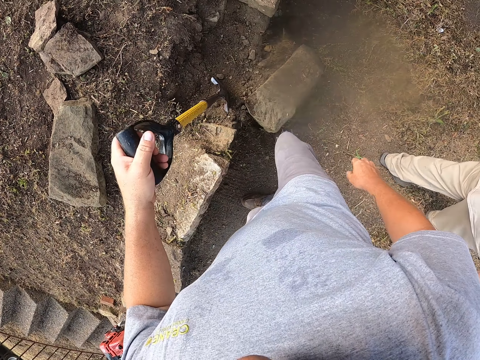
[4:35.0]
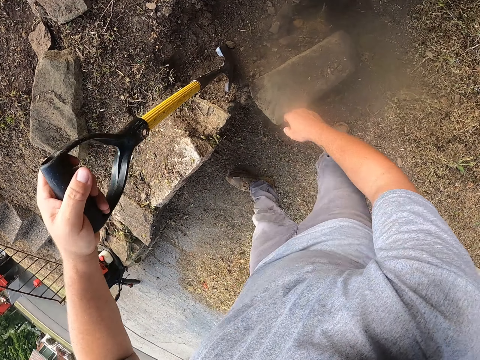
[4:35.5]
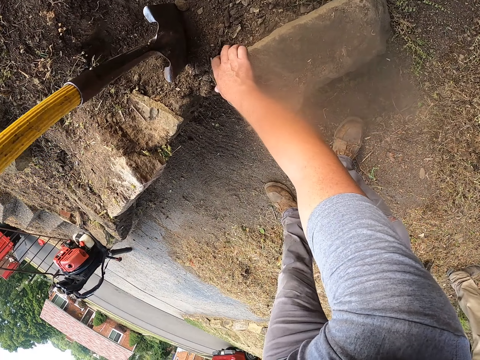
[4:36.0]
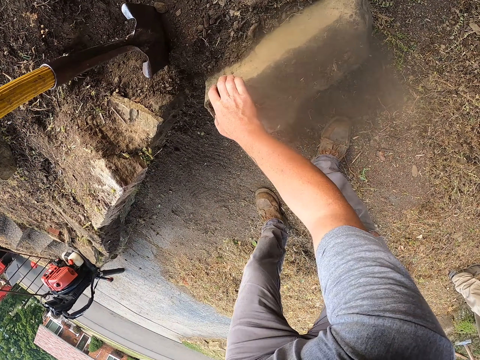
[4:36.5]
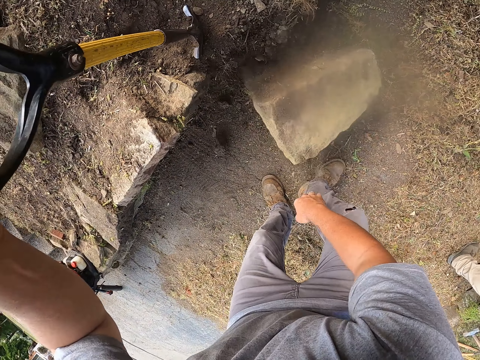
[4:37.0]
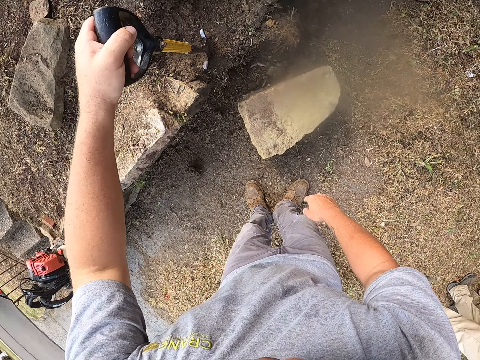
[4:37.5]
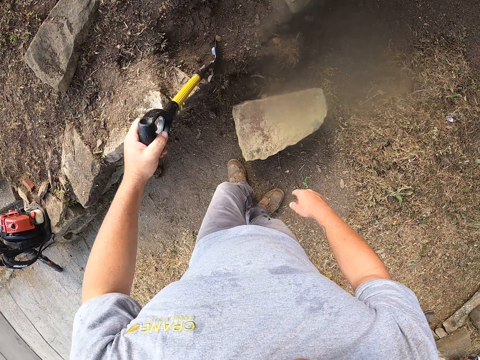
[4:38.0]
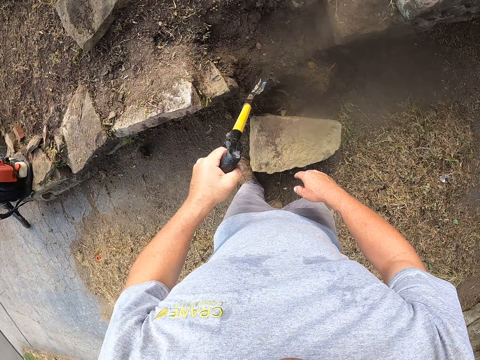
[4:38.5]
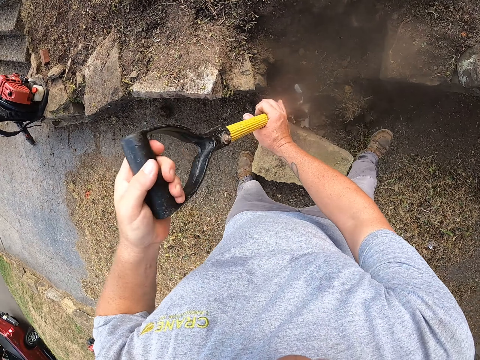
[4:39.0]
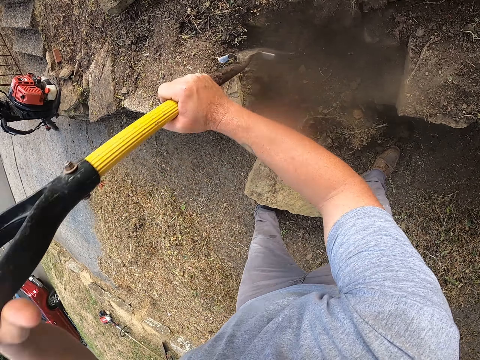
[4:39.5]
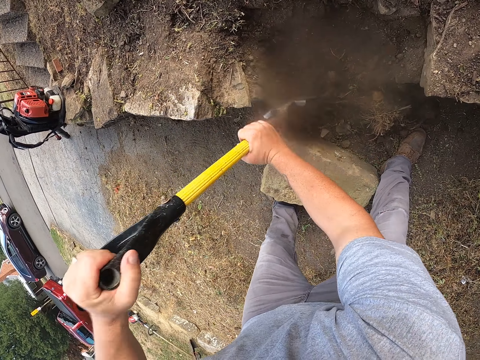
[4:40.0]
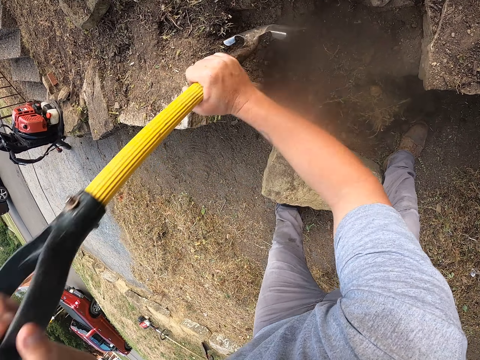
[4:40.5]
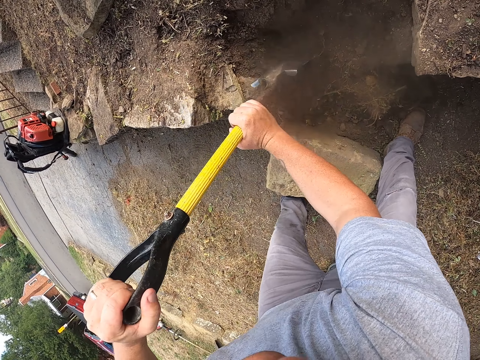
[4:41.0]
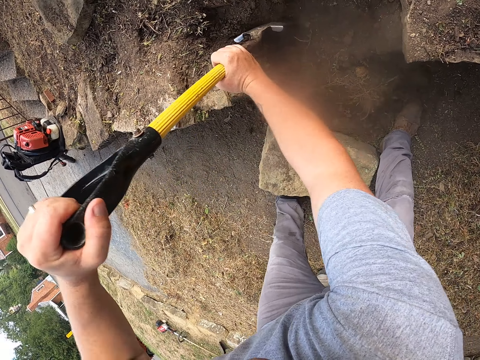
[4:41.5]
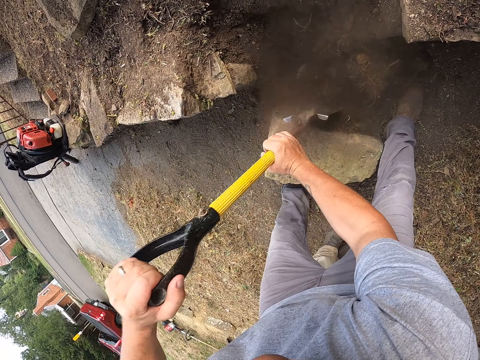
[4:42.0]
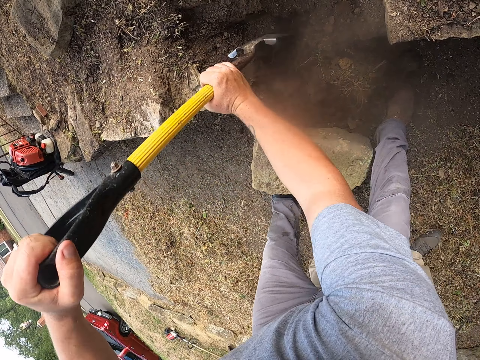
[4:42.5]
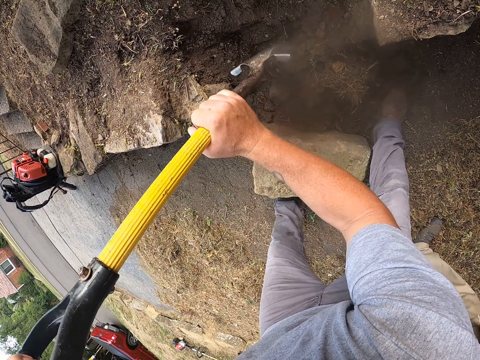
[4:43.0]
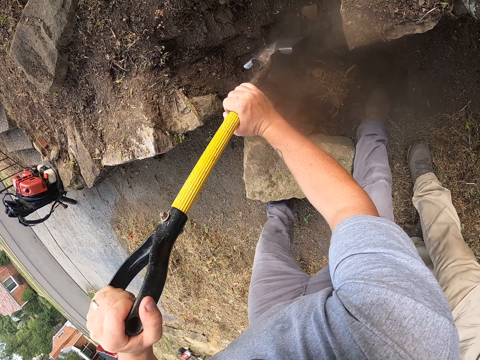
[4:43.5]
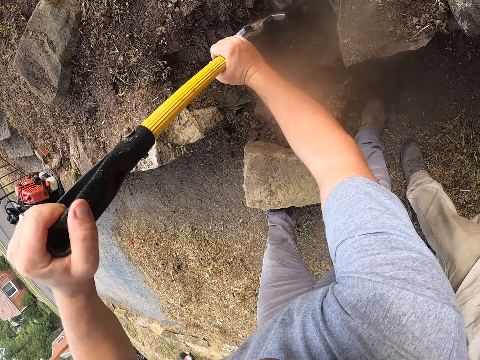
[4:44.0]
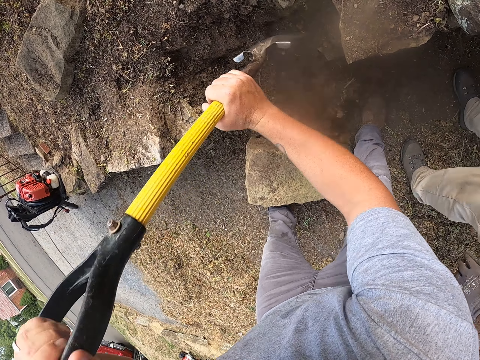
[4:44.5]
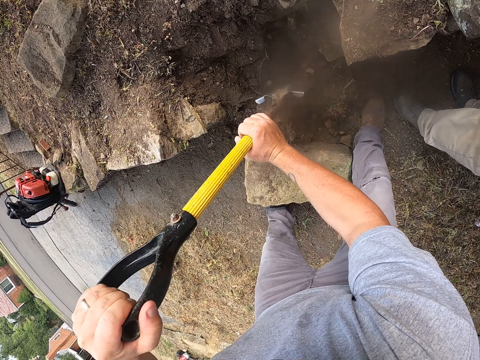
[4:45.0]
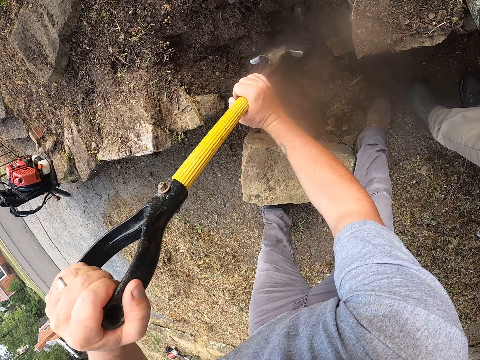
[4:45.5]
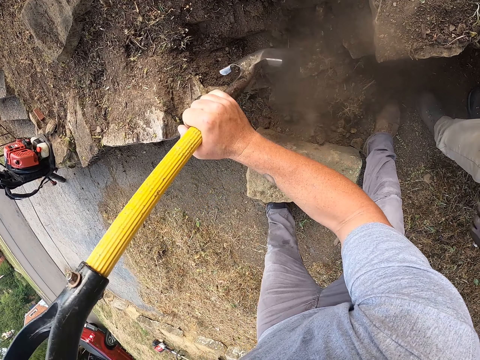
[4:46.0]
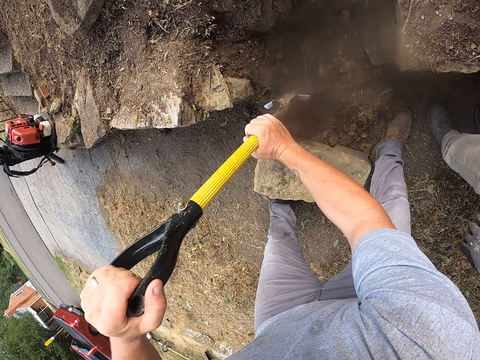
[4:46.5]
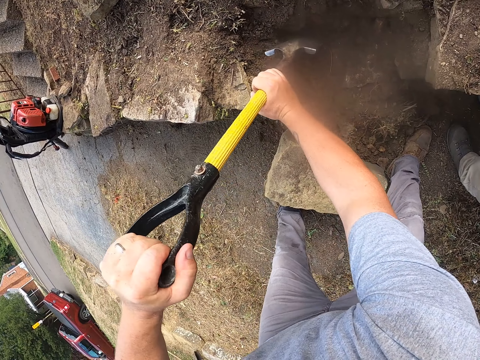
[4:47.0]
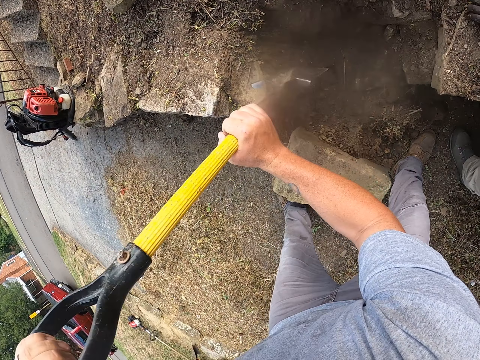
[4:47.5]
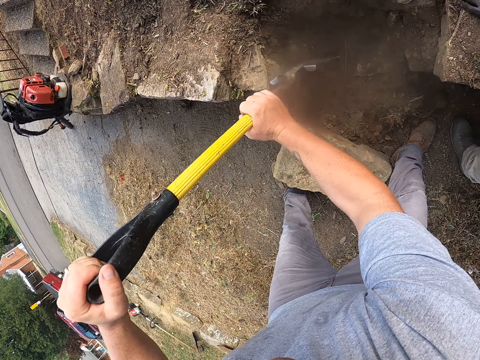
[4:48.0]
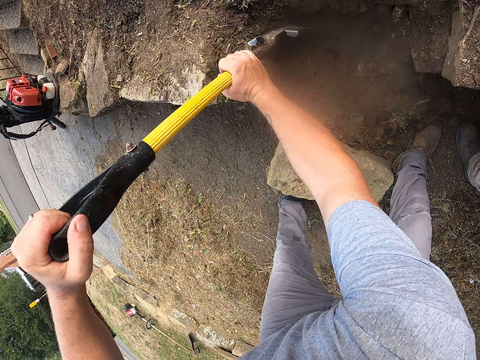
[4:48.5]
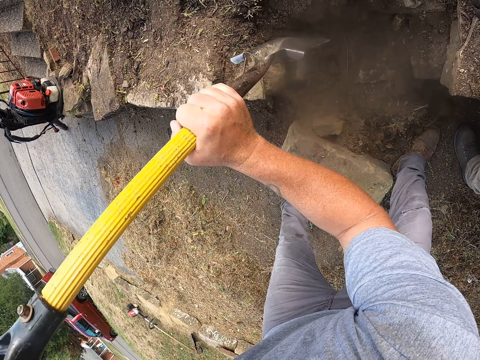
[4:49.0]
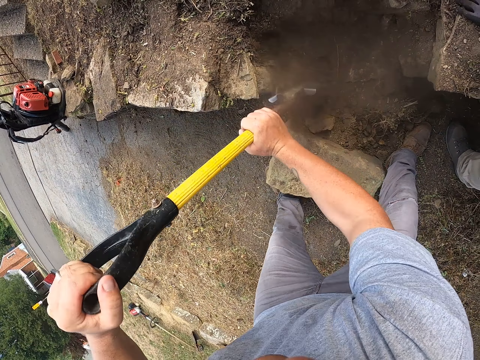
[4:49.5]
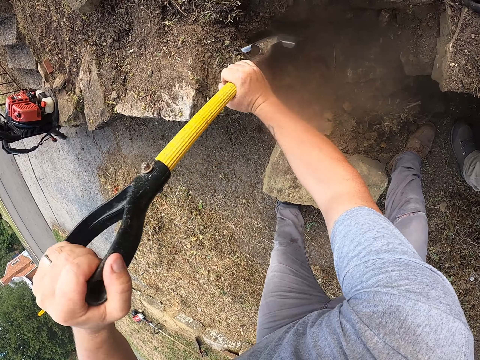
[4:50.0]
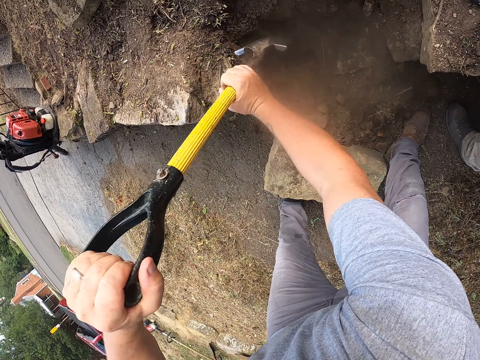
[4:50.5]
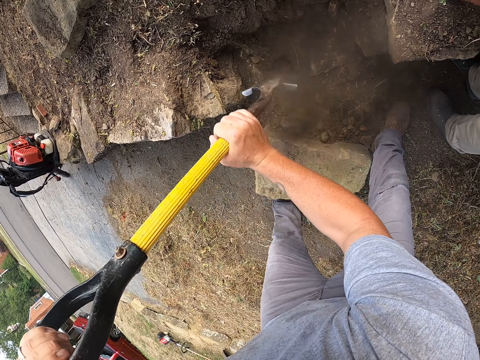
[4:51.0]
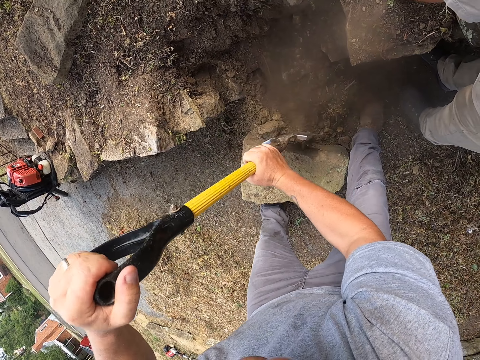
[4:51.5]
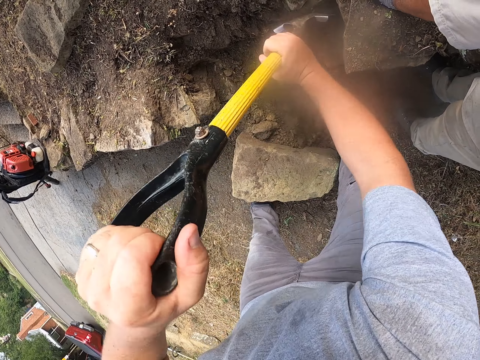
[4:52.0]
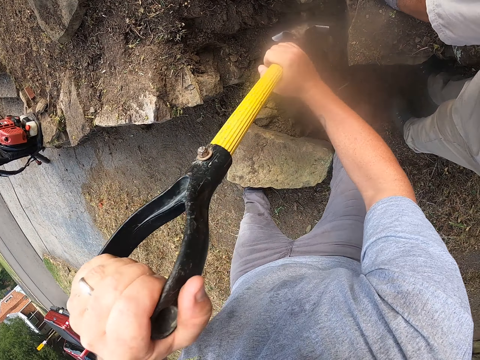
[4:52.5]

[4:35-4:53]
The camera wearer holds the spade with the left hand. They adjust a stone on the ground using the right hand. They hold the spade with both hands. They dig on the ground using the spade. A man walks next to the camera wearer on the pavement. The man looks around a verandah. The camera wearer digs on the ground with the shovel.

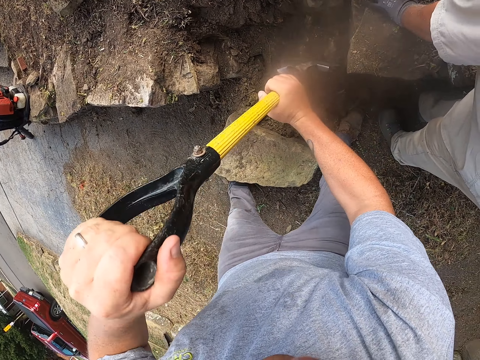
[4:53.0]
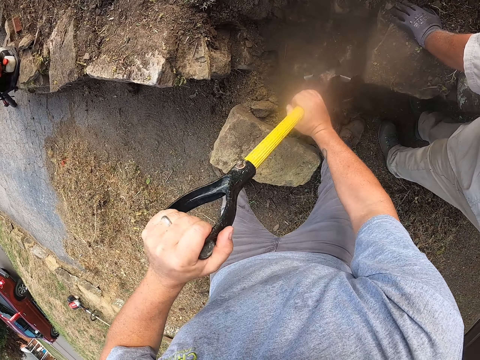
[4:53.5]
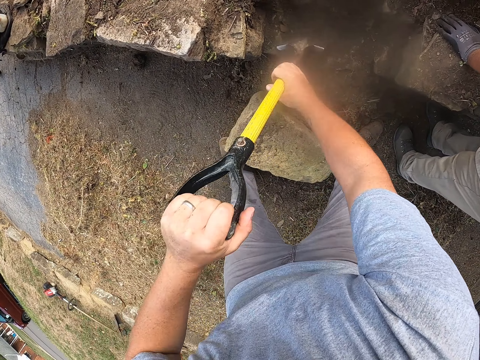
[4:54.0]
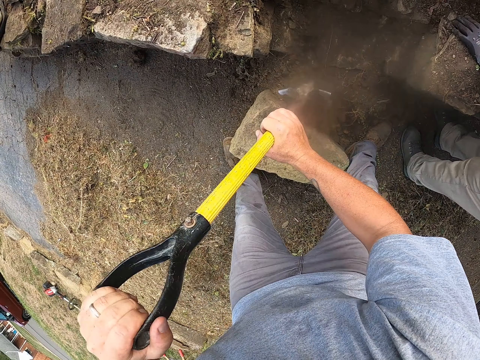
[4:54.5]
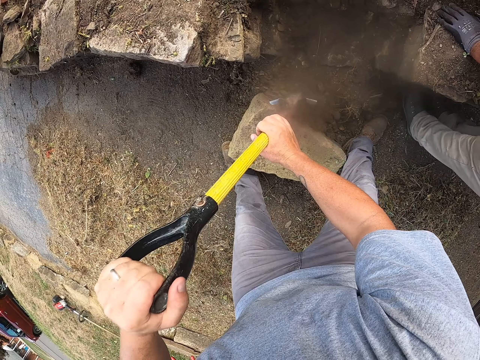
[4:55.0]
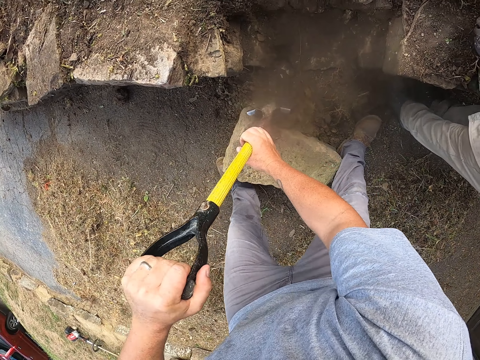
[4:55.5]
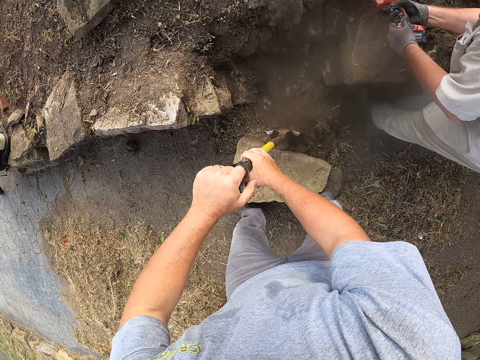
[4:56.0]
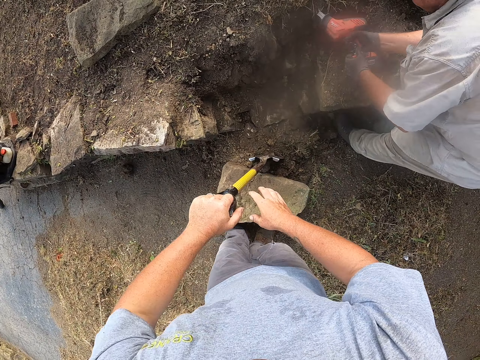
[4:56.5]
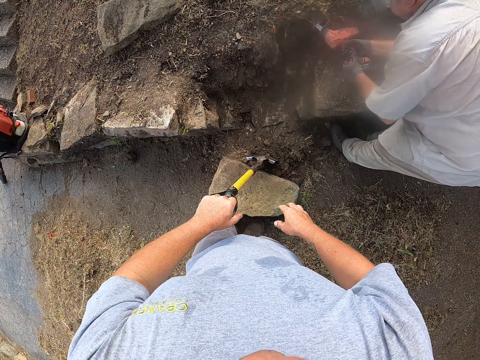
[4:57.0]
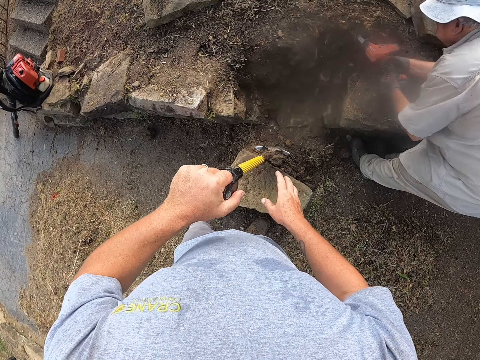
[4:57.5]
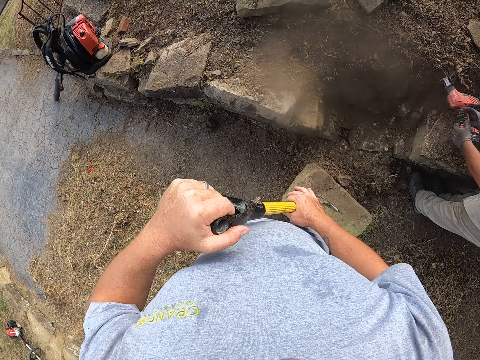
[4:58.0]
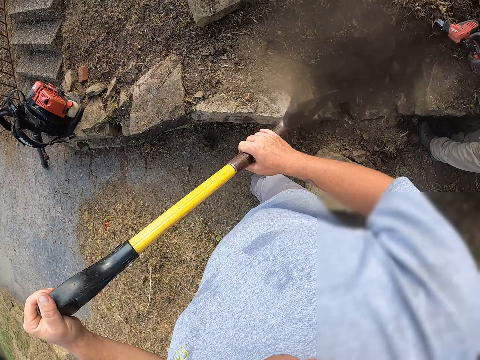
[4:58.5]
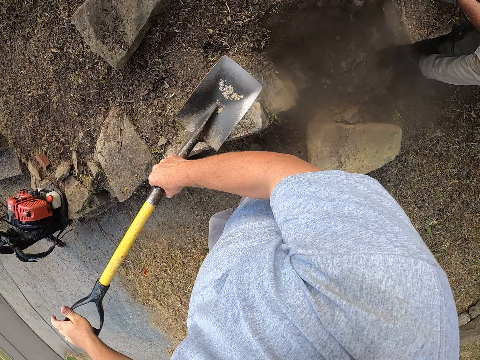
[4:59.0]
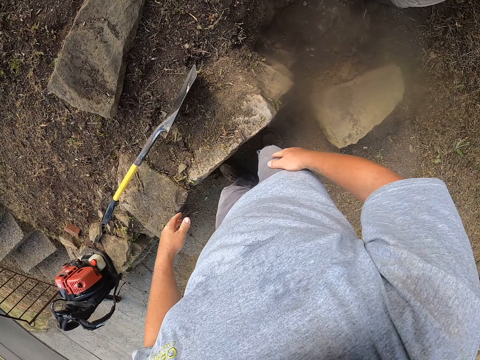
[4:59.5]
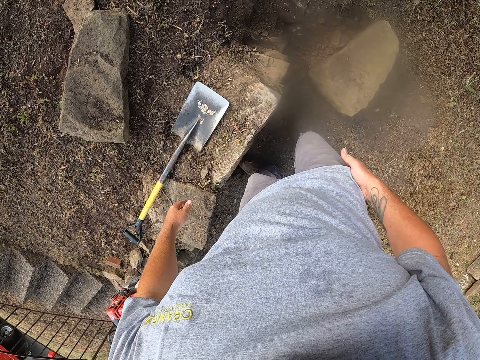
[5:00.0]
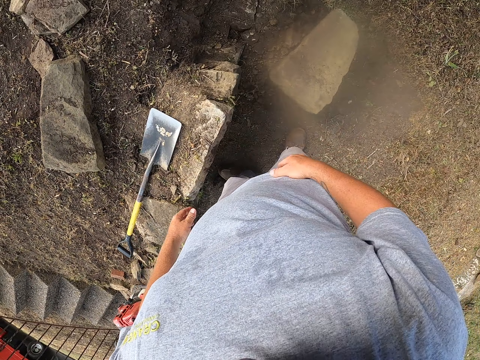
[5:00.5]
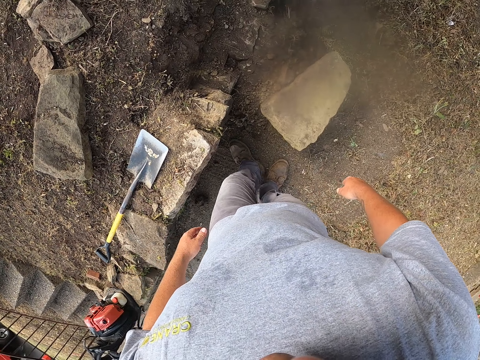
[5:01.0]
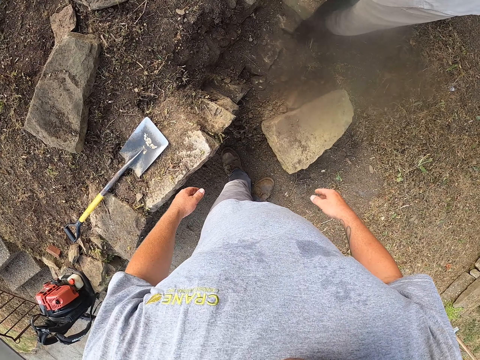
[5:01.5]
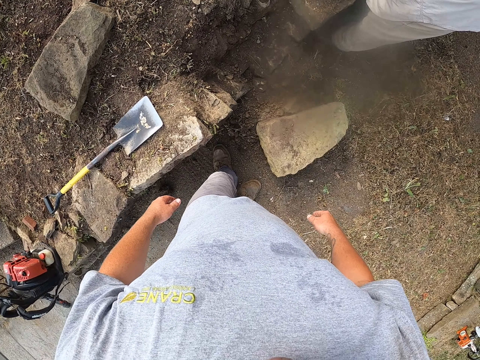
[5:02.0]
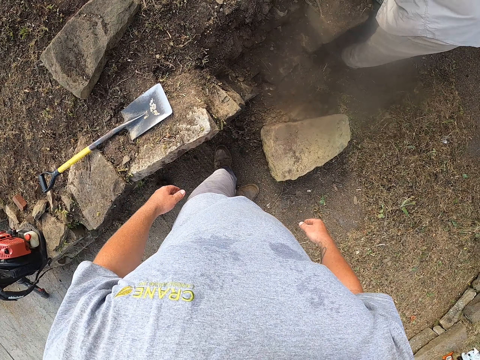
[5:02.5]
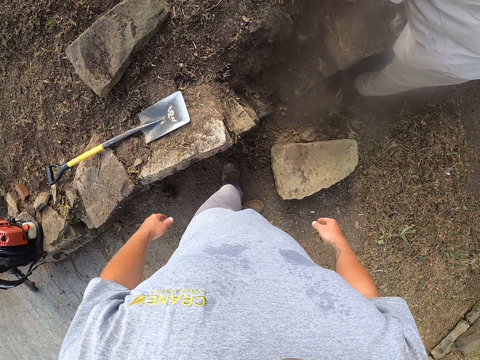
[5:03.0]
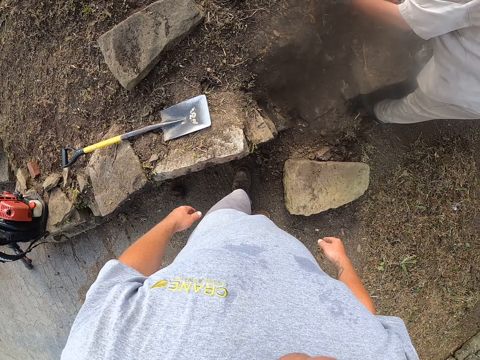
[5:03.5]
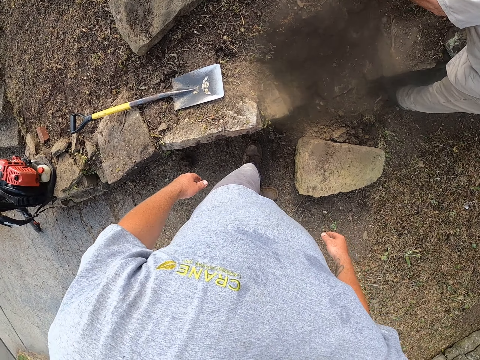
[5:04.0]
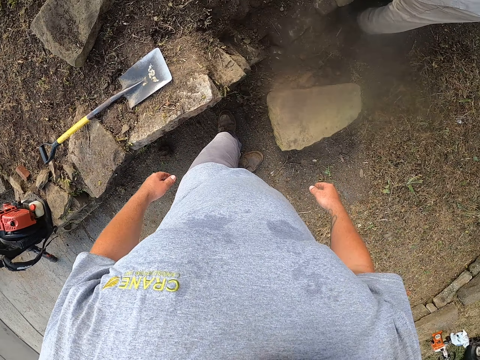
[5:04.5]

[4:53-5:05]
A man holds a stone on the ground with his hand. The camera wearer digs on the ground with a shovel. The man holds a grinder with both hands and drills the ground. The camera wearer drills a rock with a driller. They pick up the shovel from the ground. They hold the spade with both hands. They drop the spade on the ground. They walk around a verandah. They stare at the man. They look around the verandah.
